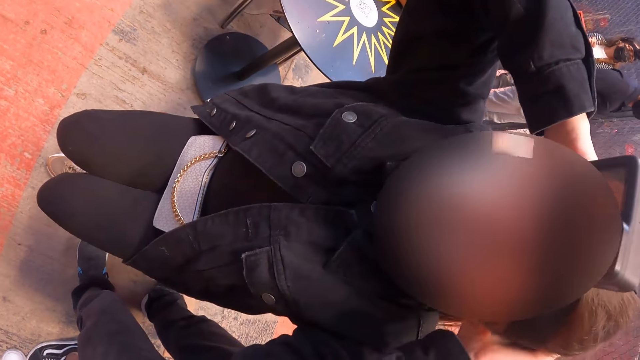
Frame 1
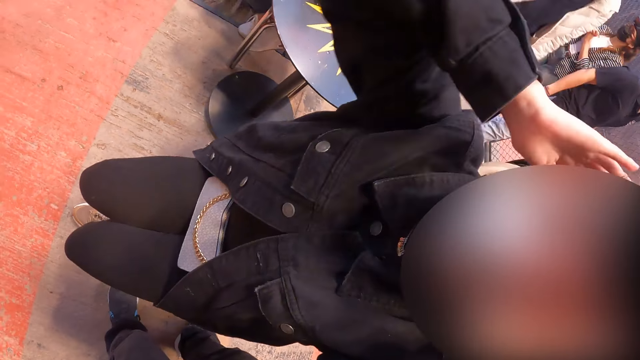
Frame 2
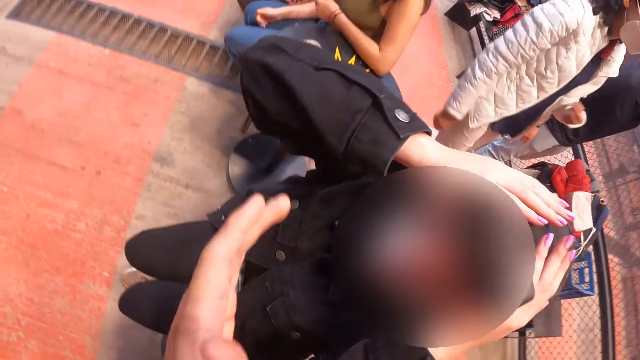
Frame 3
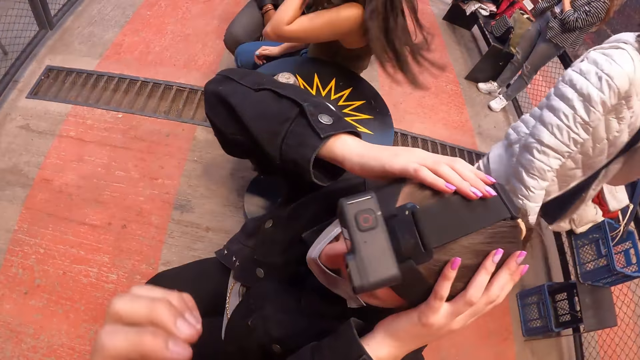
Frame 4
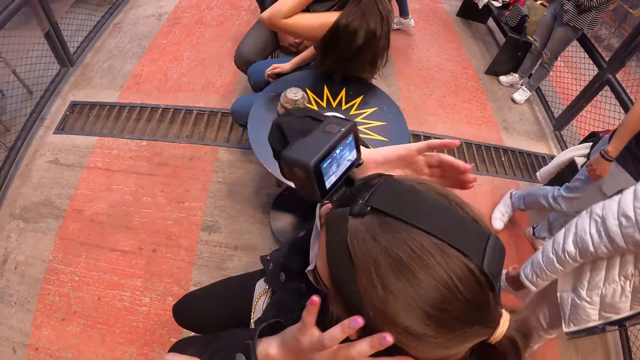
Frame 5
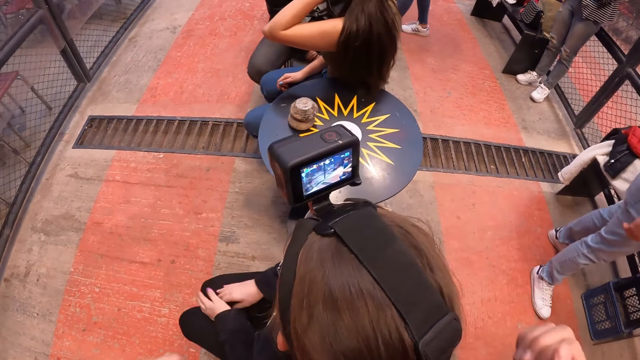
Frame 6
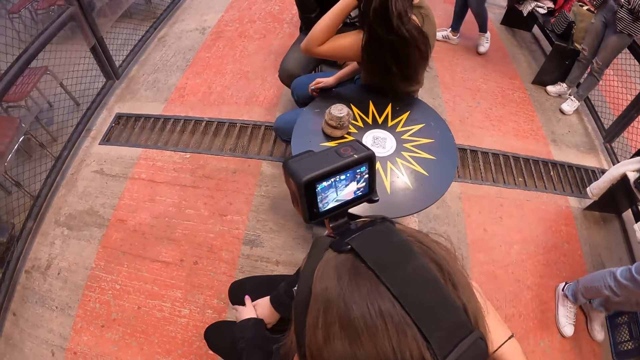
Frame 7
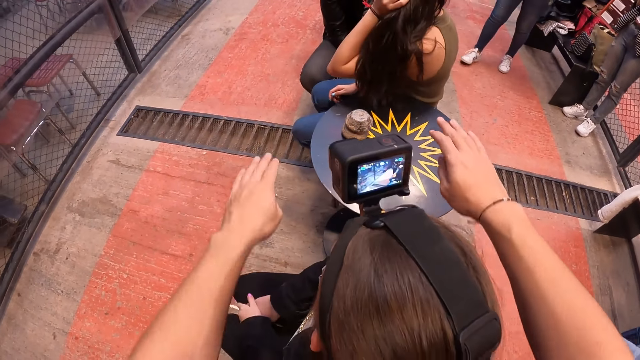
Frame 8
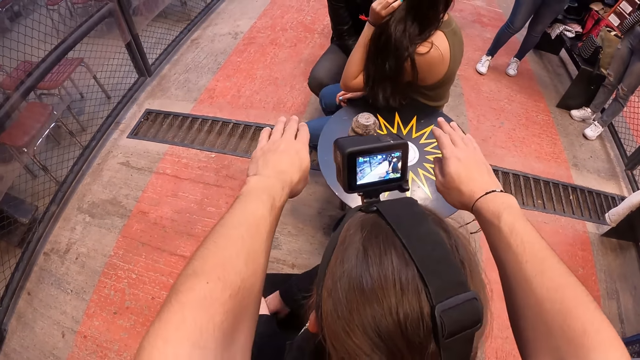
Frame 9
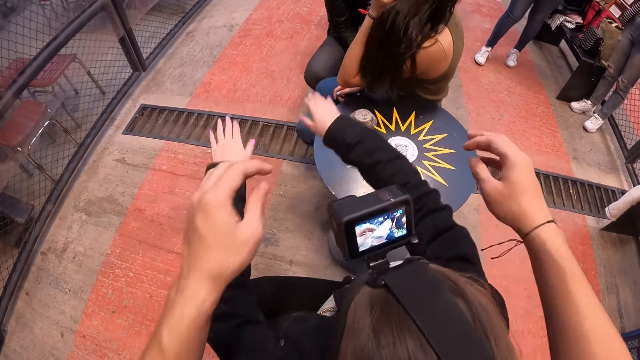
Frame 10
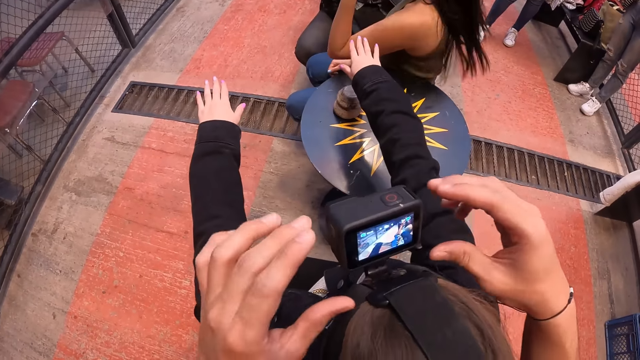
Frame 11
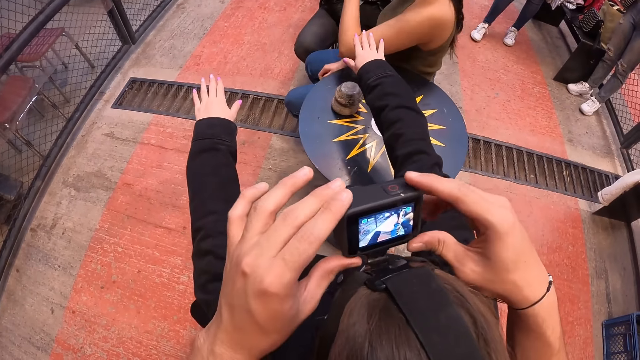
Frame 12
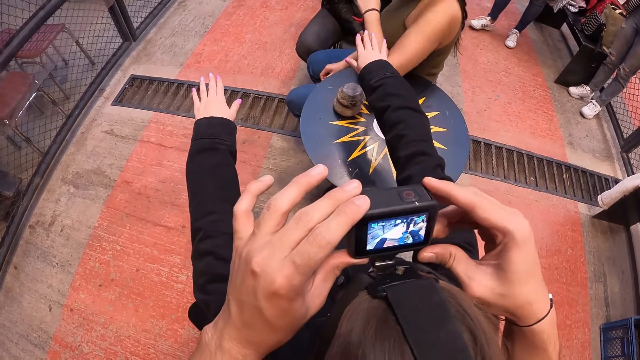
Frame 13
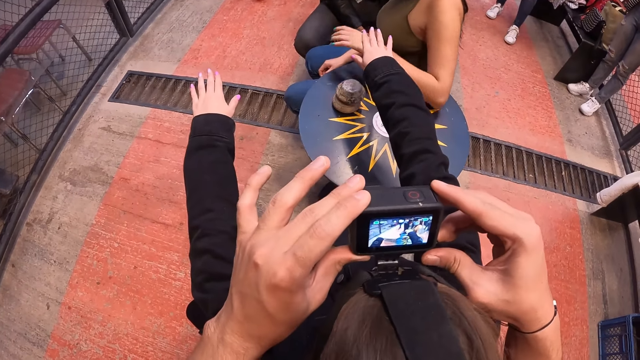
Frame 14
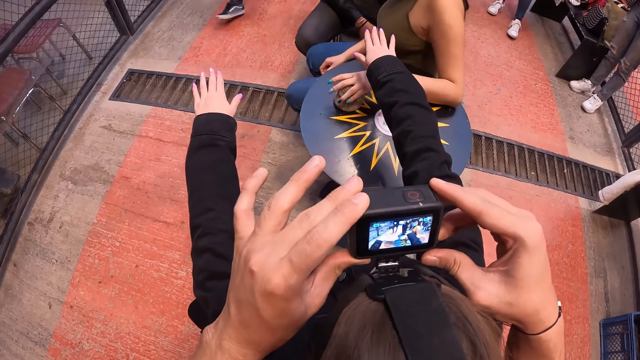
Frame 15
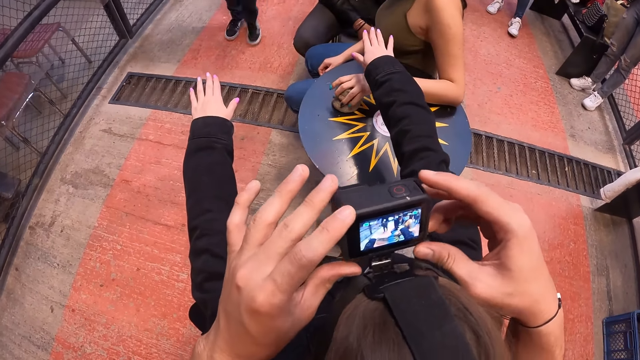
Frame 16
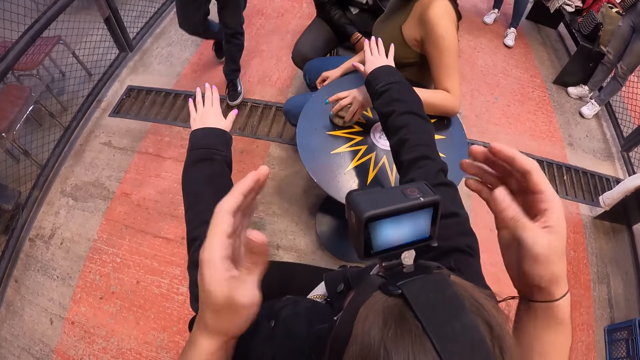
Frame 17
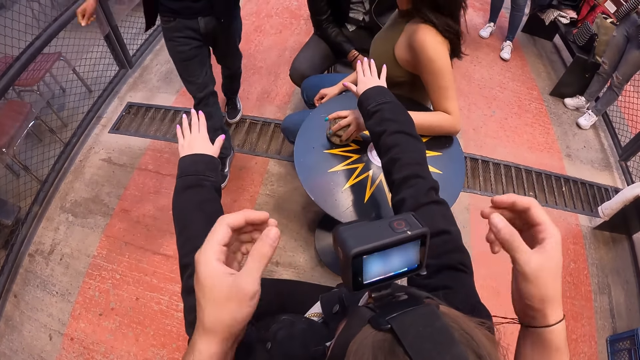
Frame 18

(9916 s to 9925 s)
The camera wearer converses with the woman. They move hands. They set the camera on the woman's head with both hands.

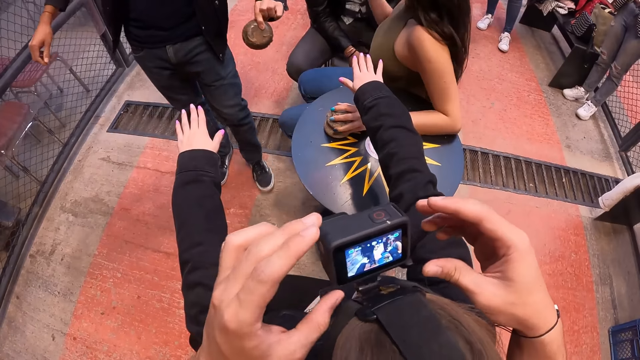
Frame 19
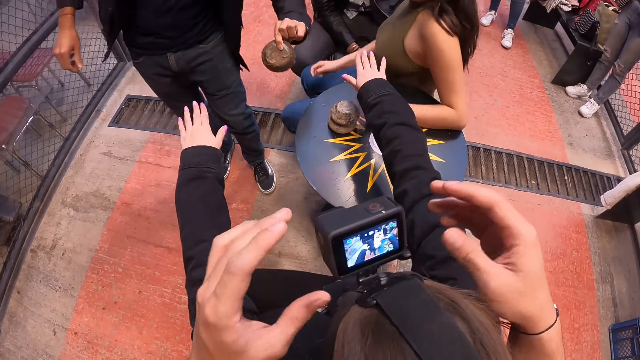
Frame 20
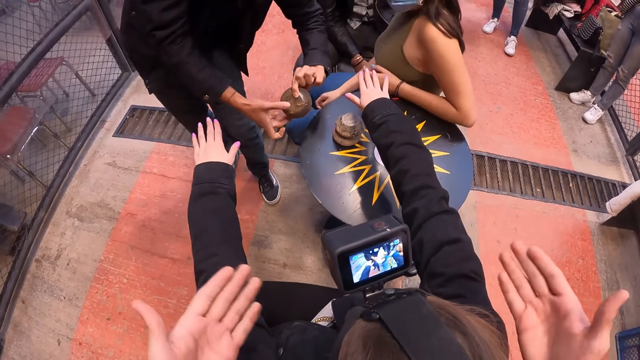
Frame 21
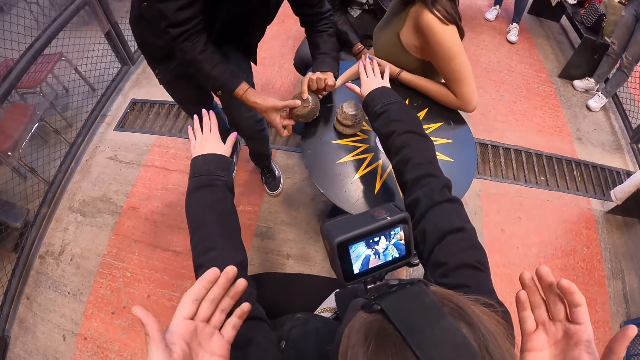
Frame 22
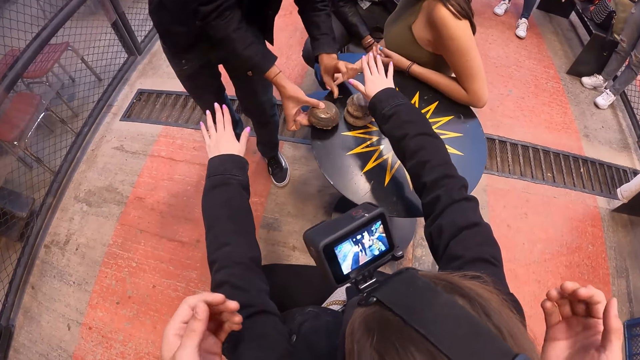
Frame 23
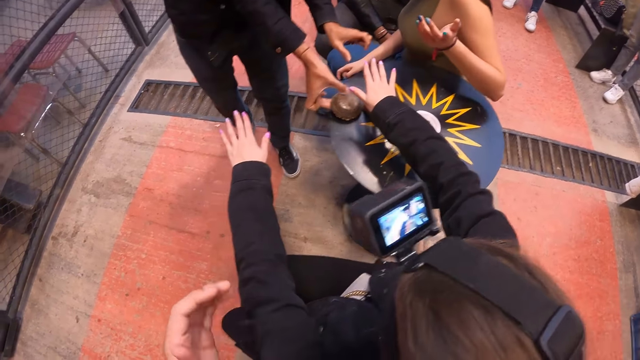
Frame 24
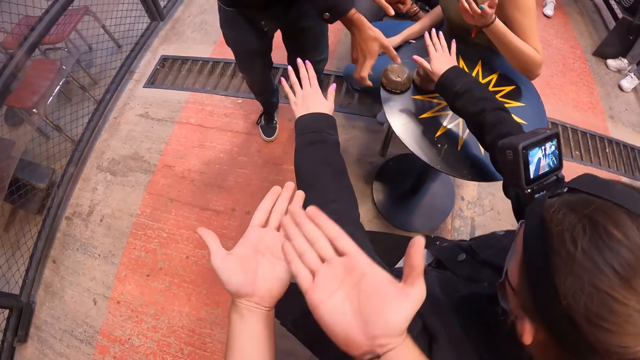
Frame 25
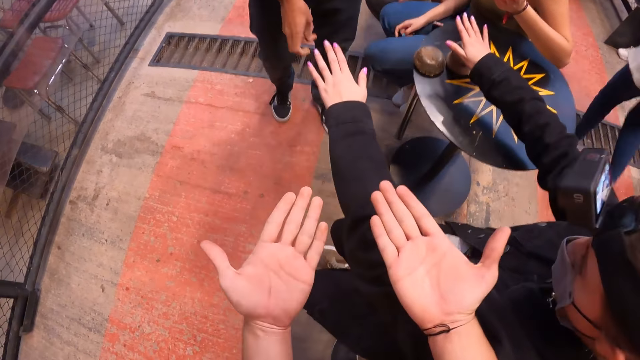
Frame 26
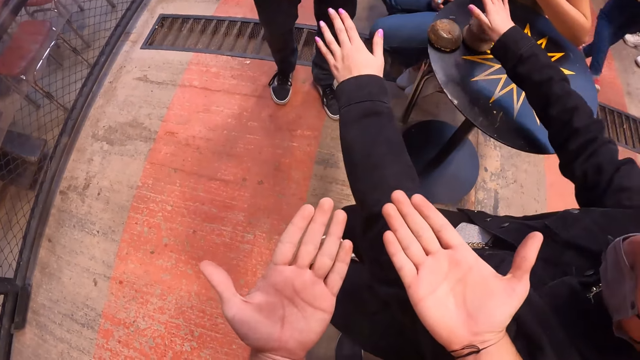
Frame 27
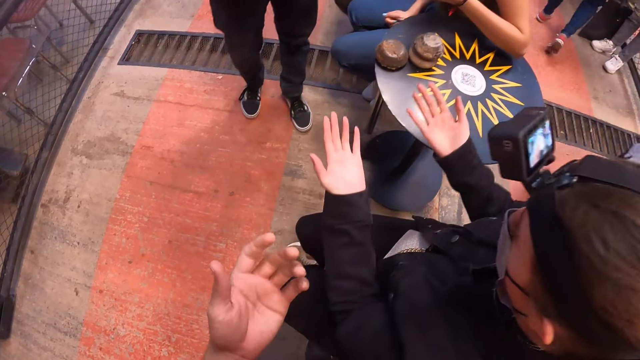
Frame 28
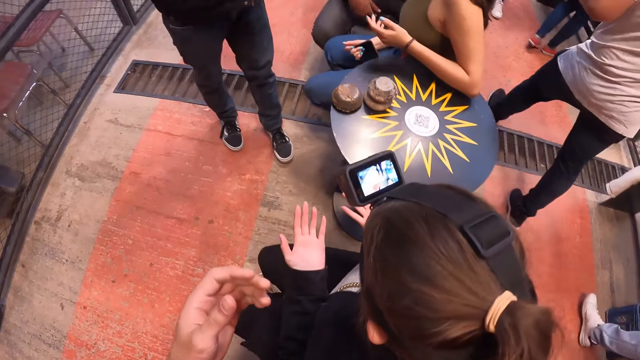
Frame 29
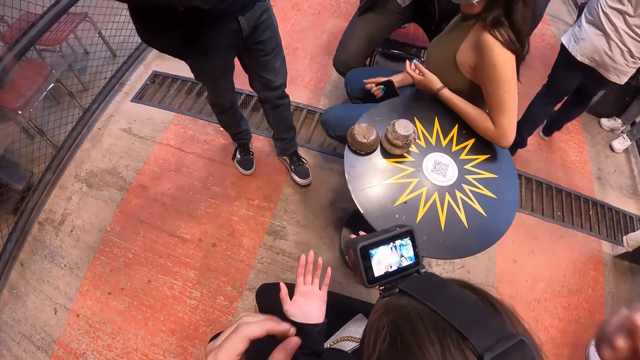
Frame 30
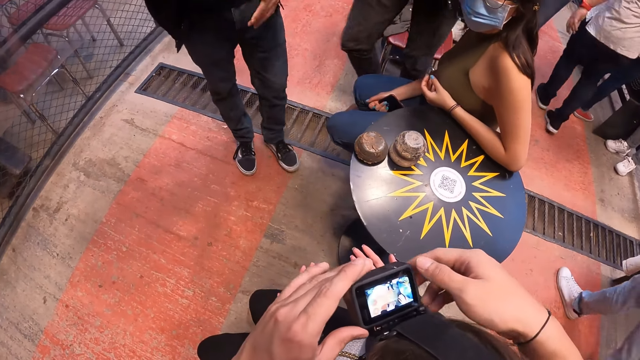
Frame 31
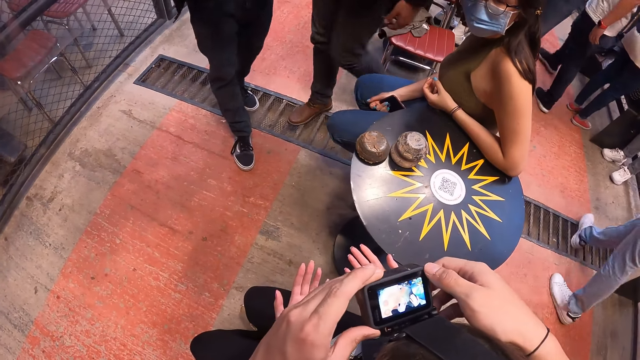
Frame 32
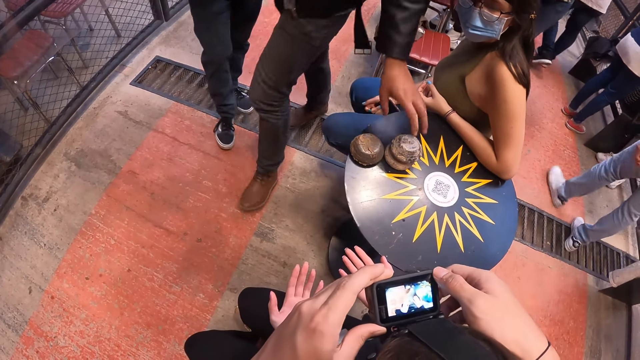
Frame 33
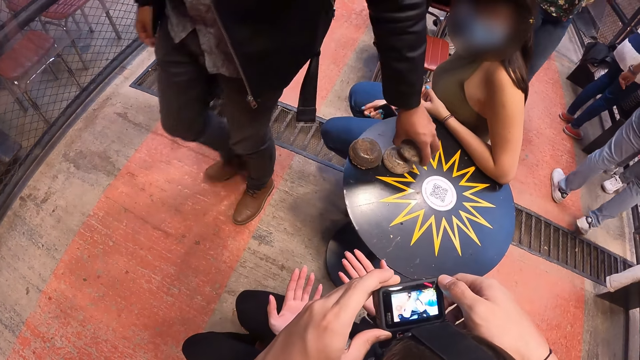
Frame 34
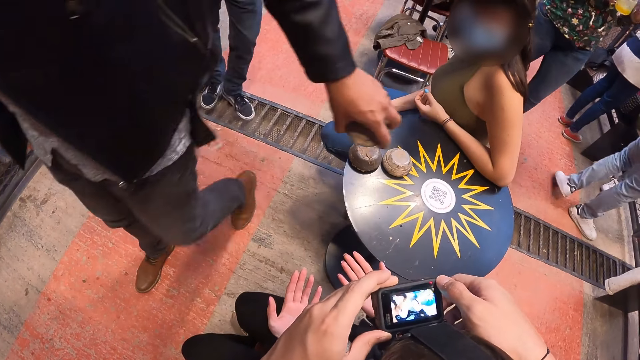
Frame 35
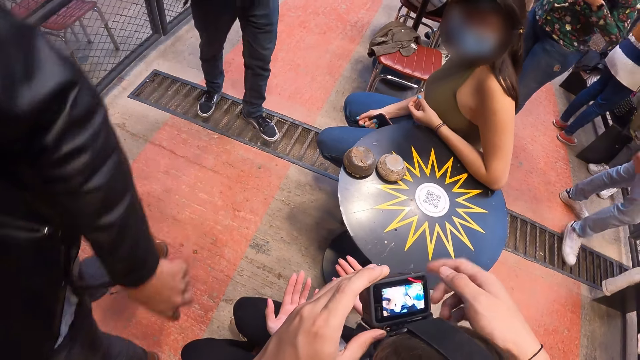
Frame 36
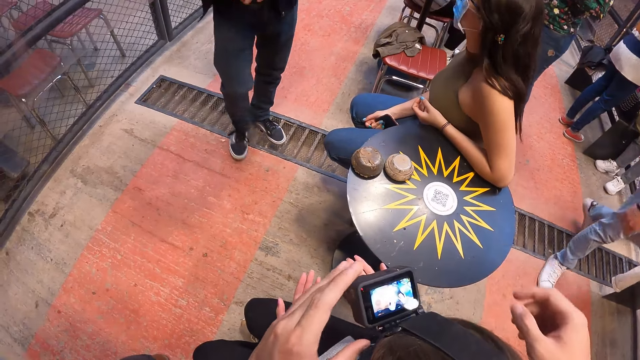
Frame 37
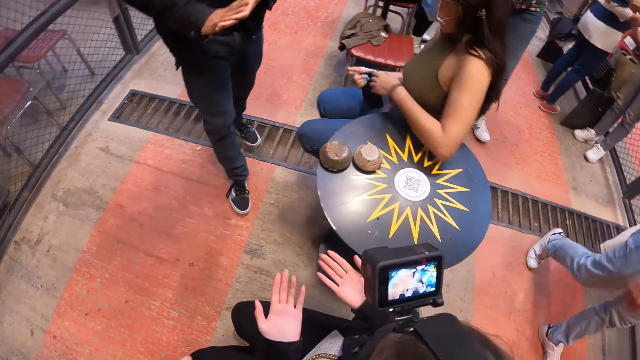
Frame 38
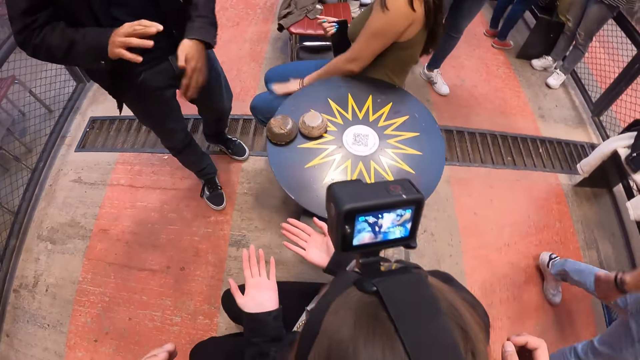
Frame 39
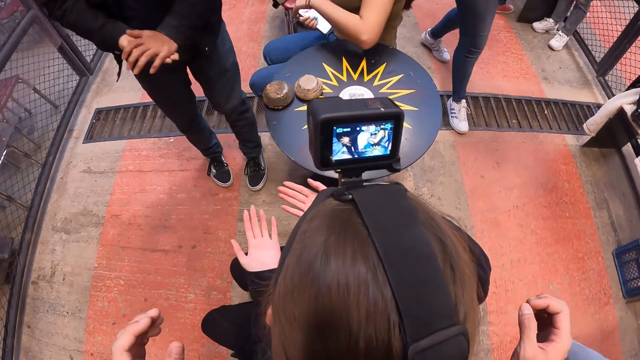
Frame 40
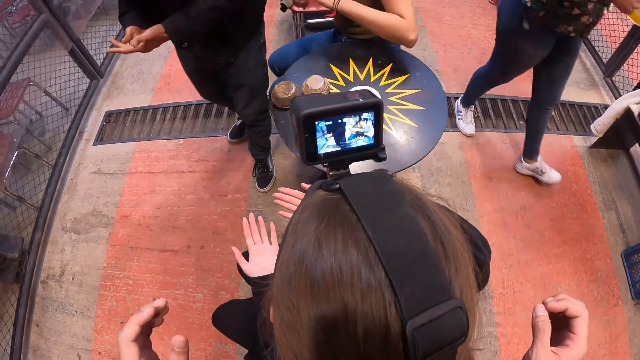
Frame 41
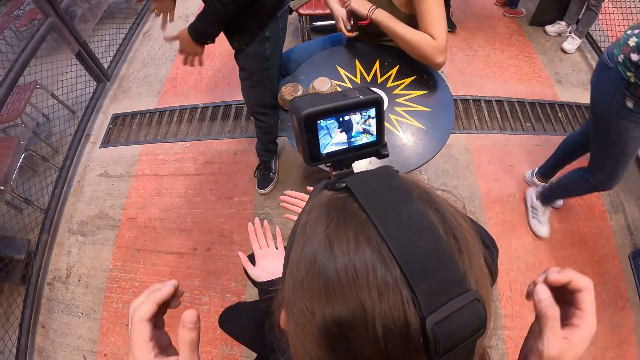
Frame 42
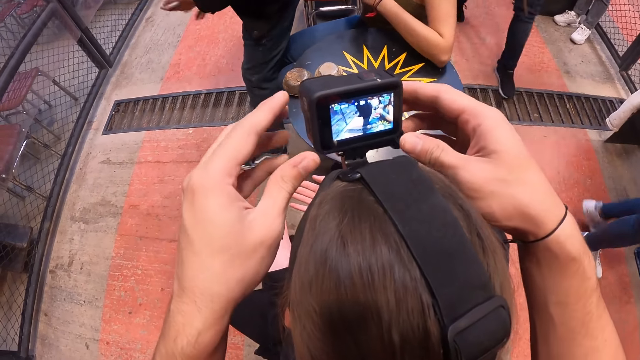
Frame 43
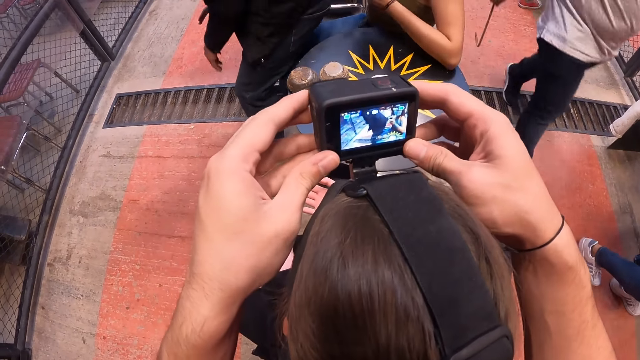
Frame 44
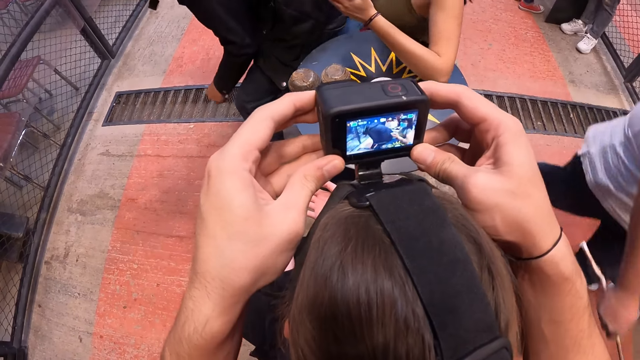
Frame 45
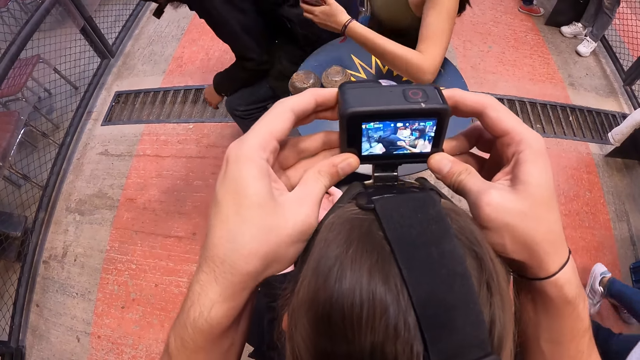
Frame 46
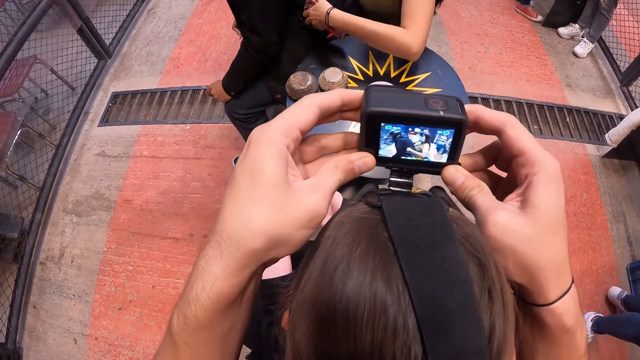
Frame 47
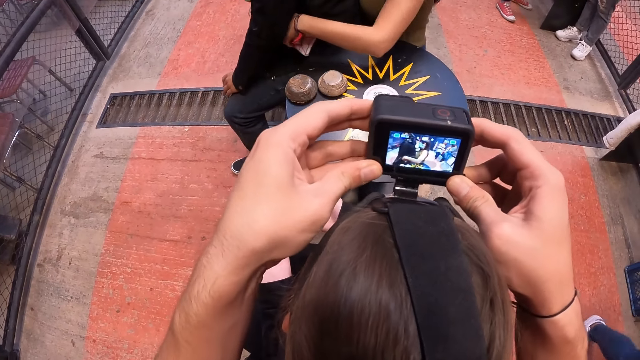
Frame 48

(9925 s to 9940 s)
The camera wearer moves hands. A man places the metal puck in his left hand on the table top. The camera wearer sets the camera on the woman's head with both hands. Another man picks up a metal puck from the table with his left hand. The camera wearer points a hand, moves hands and adjusts the camera.
